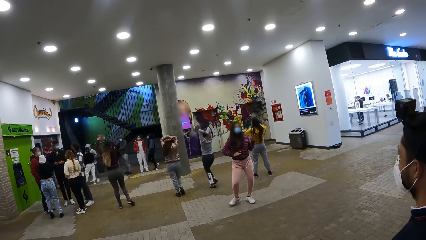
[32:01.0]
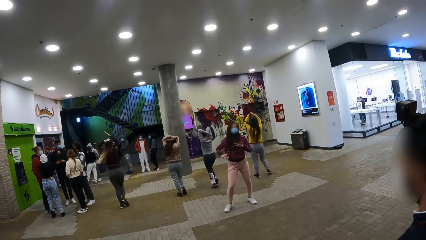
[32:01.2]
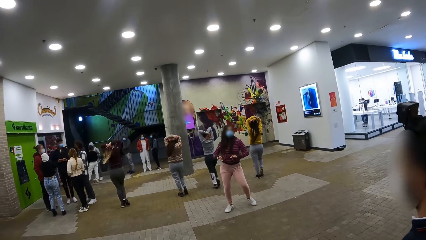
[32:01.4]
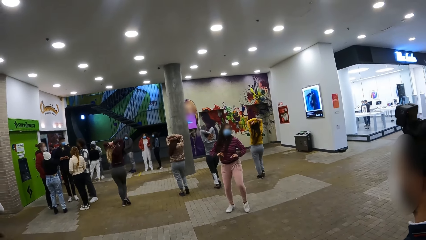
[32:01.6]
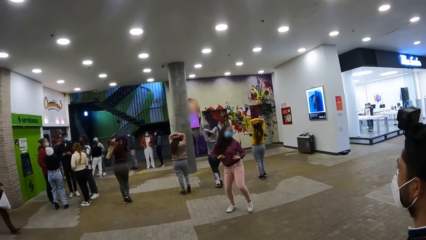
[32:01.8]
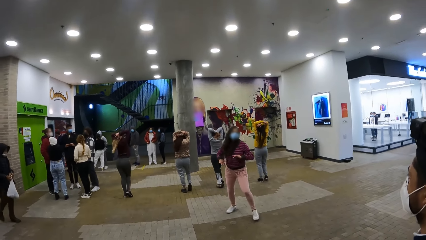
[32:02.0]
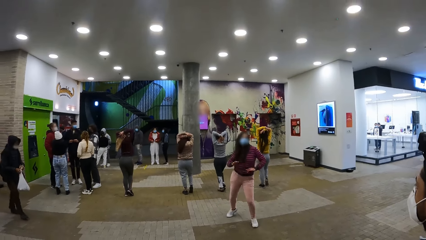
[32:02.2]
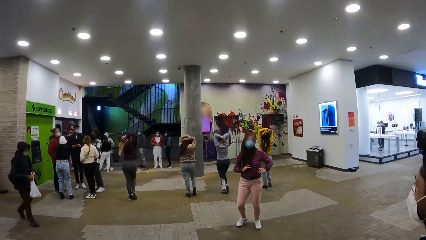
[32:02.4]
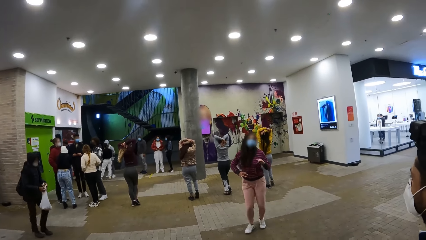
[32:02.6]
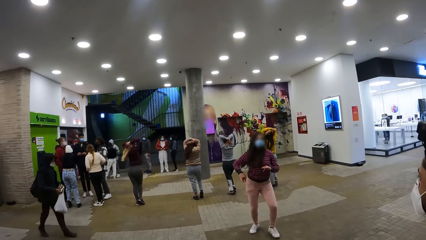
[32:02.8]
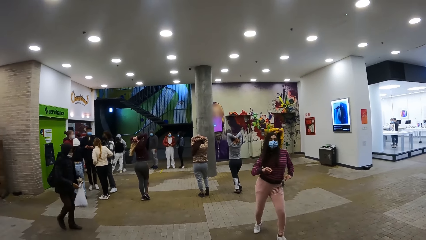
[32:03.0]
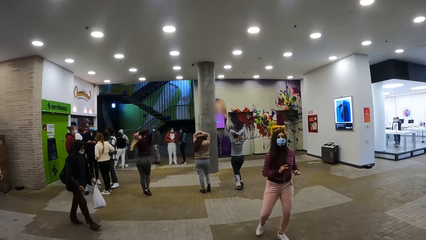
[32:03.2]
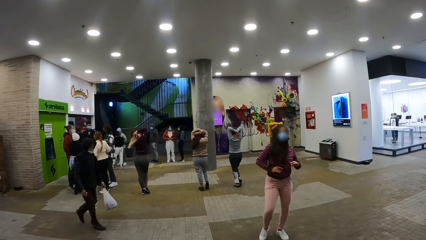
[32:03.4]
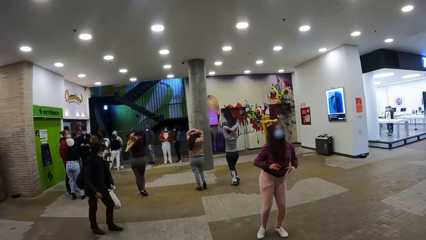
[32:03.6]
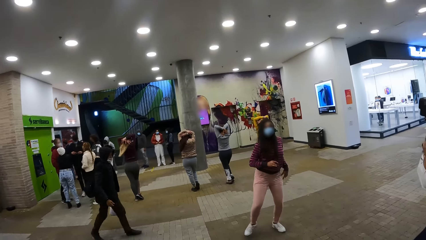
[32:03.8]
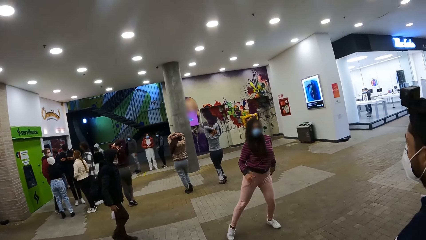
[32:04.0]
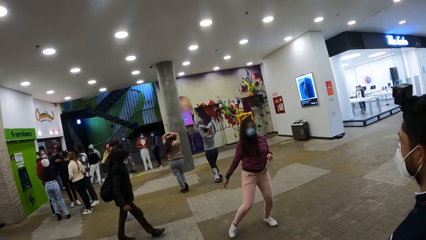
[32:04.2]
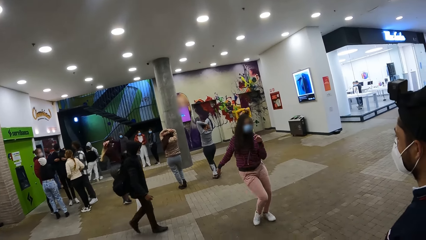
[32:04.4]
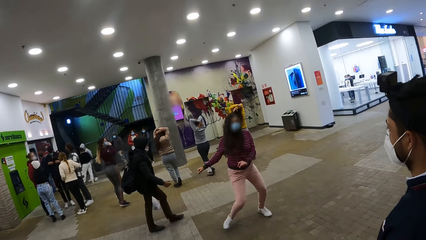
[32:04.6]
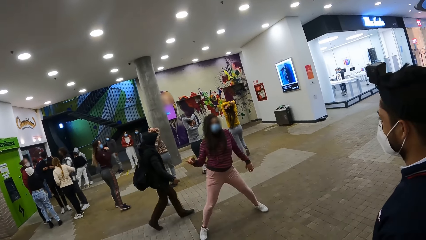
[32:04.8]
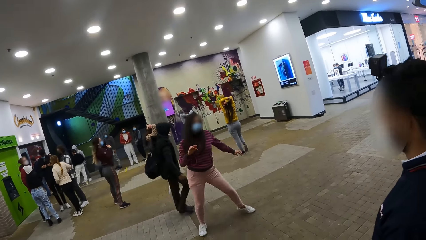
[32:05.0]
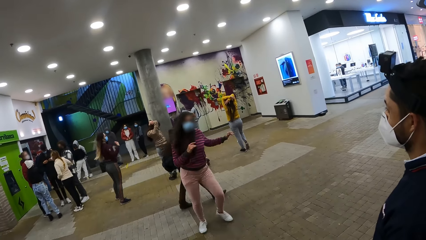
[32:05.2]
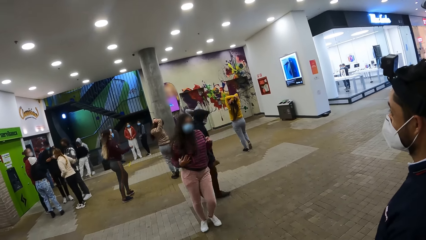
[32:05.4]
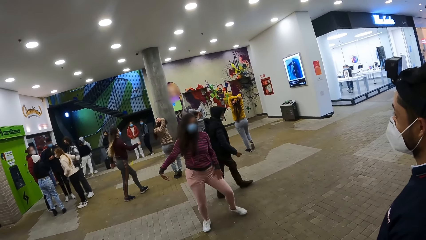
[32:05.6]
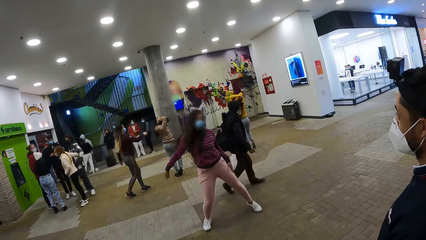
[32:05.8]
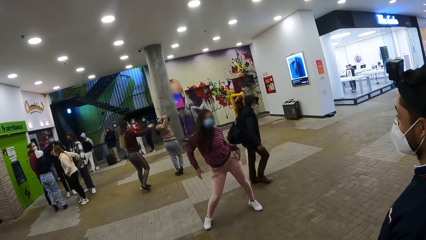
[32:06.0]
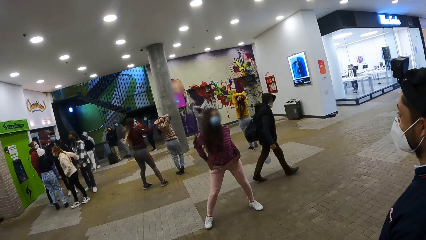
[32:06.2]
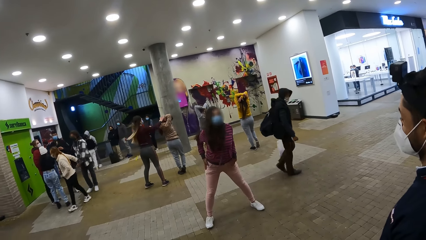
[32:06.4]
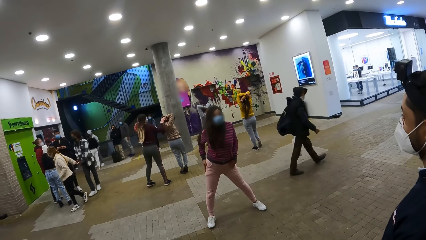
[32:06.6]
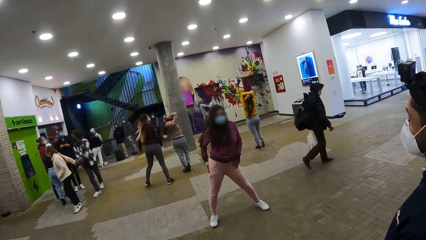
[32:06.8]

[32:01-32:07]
The camera wearer looks around. A person walks on the floor.

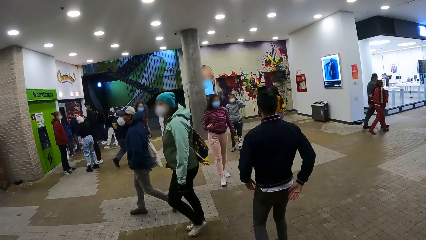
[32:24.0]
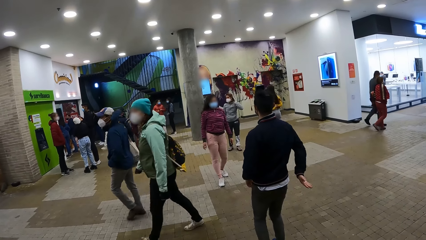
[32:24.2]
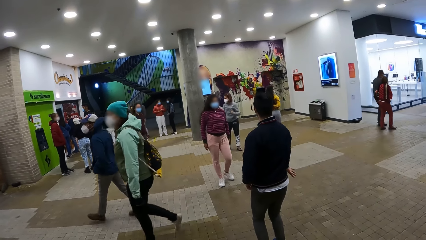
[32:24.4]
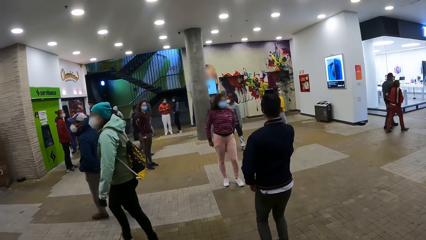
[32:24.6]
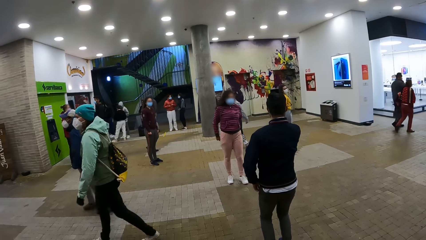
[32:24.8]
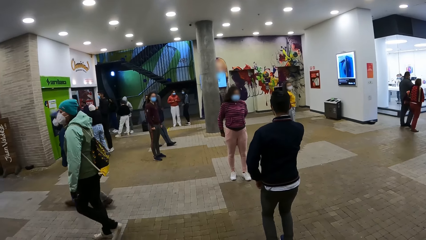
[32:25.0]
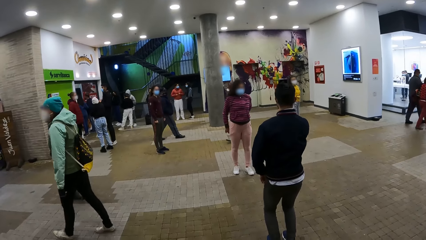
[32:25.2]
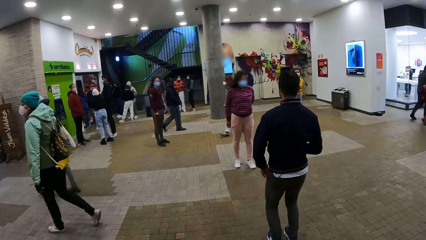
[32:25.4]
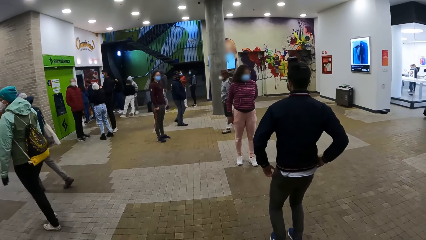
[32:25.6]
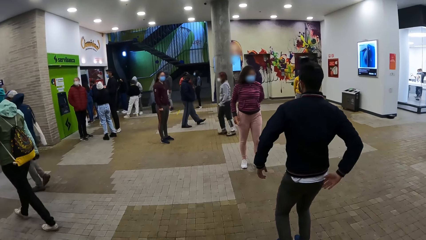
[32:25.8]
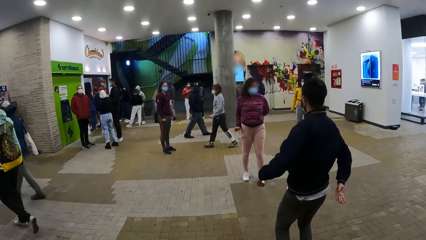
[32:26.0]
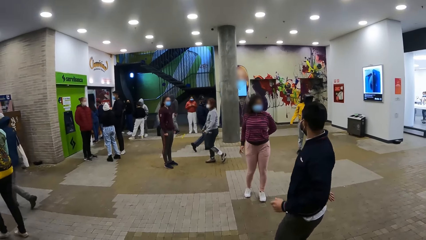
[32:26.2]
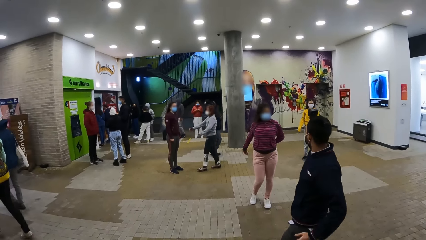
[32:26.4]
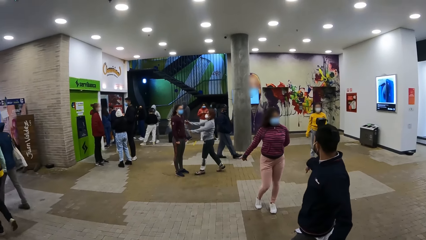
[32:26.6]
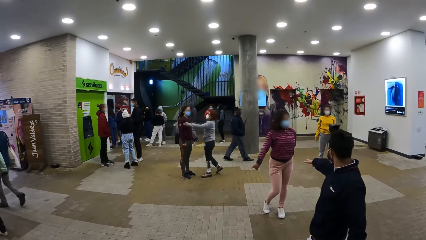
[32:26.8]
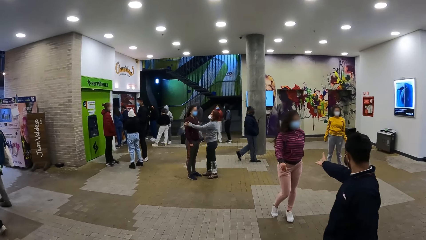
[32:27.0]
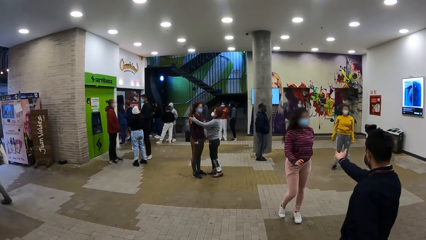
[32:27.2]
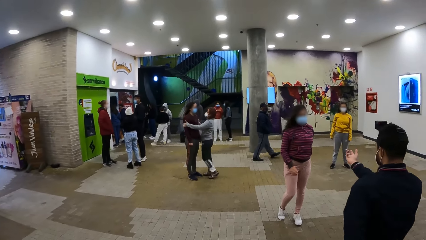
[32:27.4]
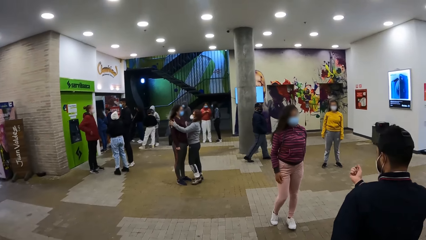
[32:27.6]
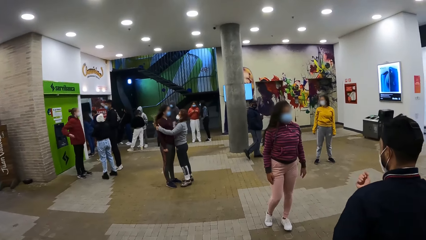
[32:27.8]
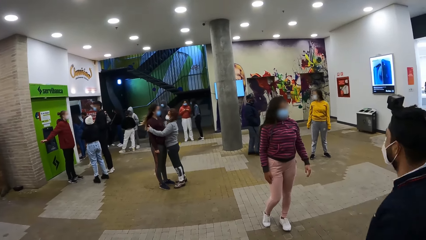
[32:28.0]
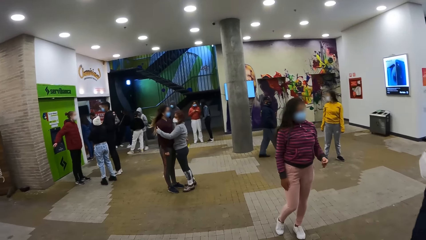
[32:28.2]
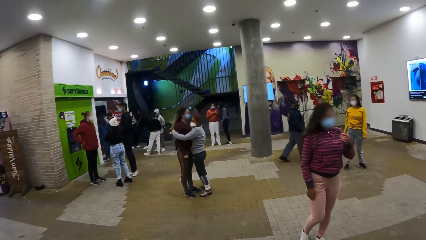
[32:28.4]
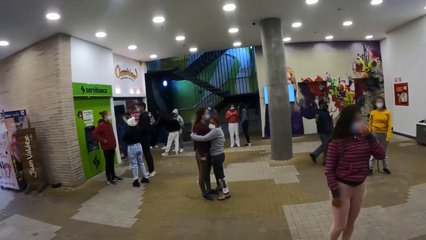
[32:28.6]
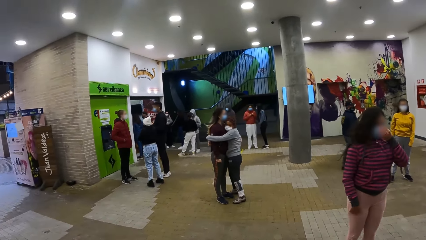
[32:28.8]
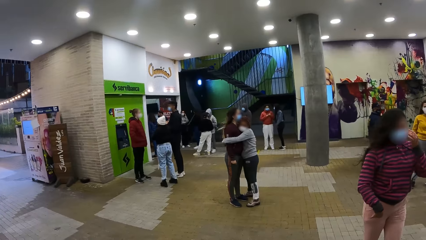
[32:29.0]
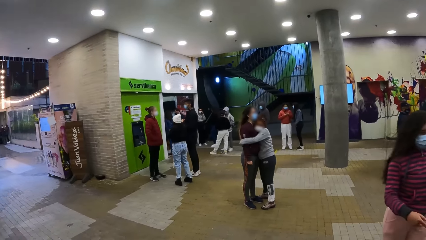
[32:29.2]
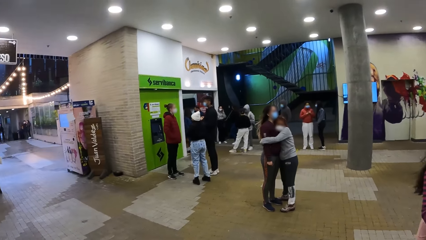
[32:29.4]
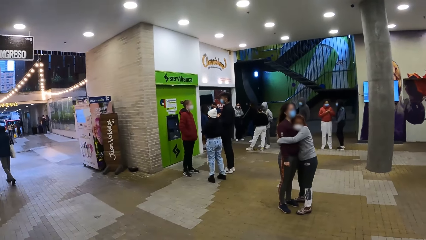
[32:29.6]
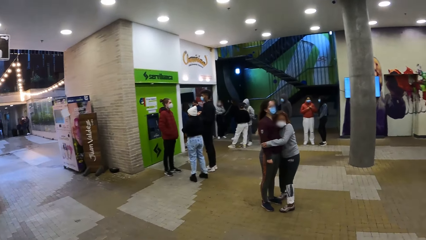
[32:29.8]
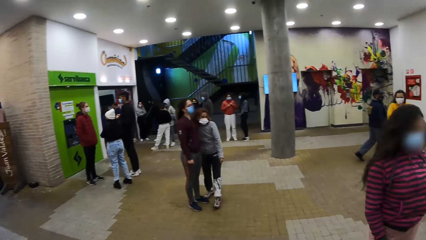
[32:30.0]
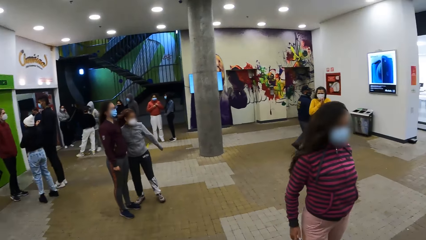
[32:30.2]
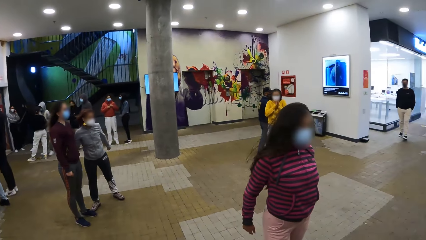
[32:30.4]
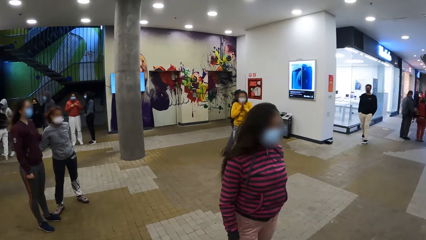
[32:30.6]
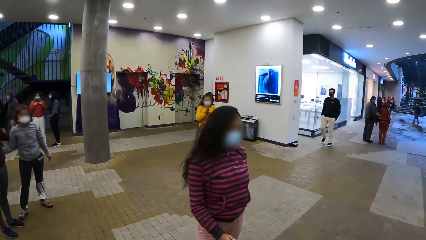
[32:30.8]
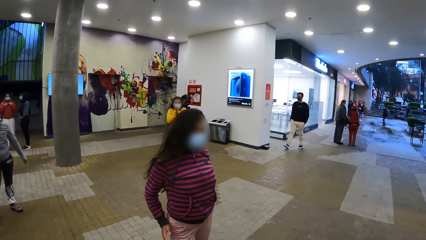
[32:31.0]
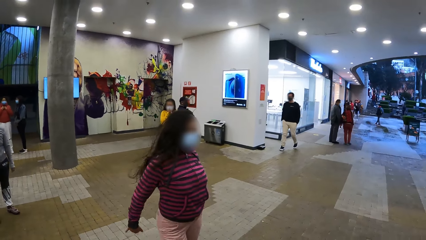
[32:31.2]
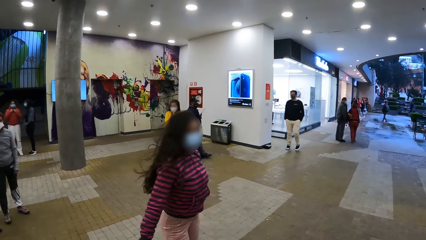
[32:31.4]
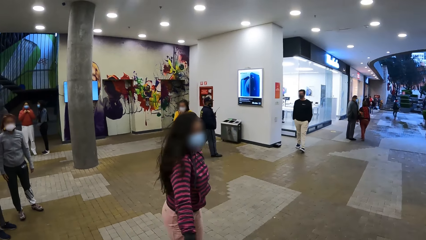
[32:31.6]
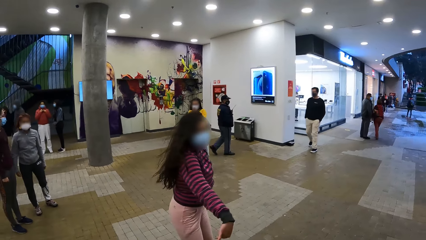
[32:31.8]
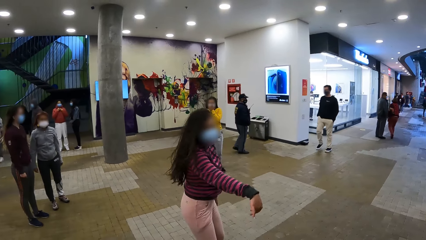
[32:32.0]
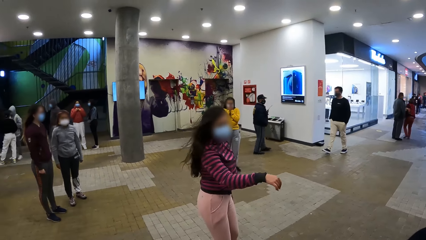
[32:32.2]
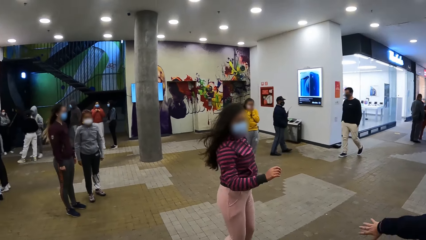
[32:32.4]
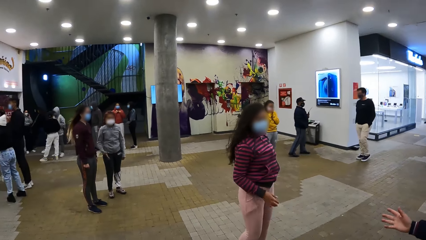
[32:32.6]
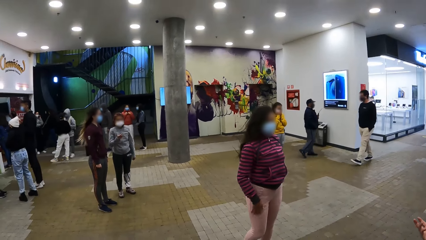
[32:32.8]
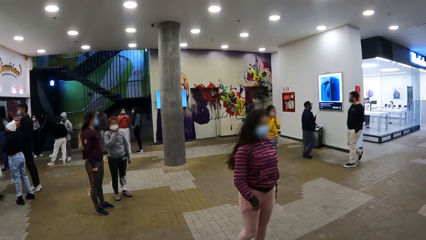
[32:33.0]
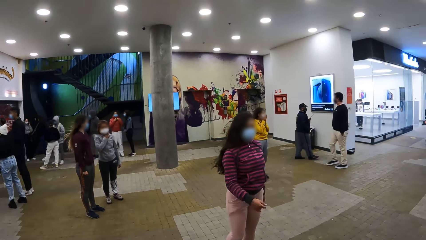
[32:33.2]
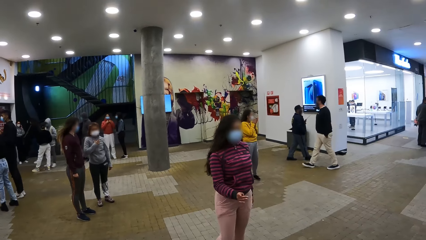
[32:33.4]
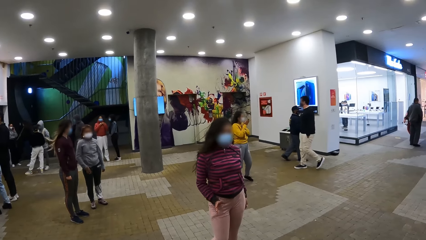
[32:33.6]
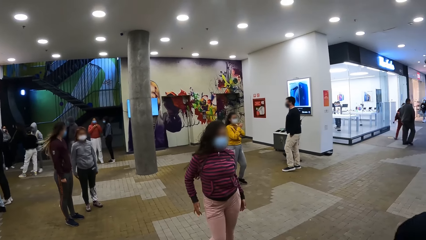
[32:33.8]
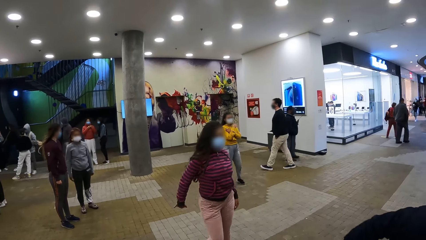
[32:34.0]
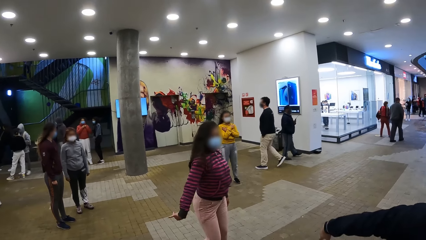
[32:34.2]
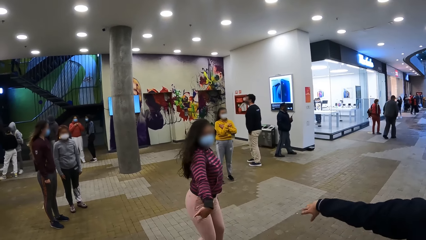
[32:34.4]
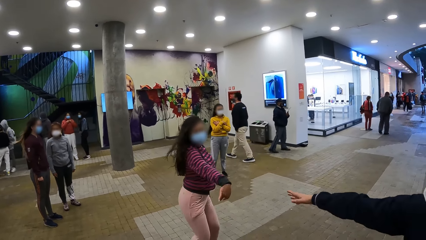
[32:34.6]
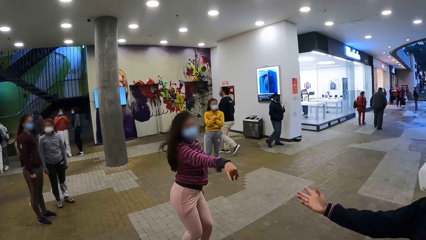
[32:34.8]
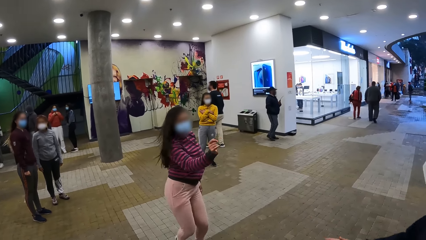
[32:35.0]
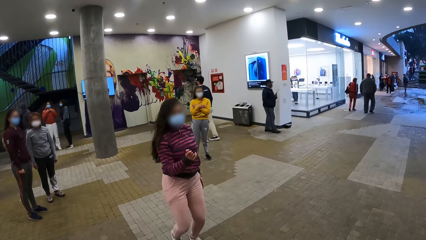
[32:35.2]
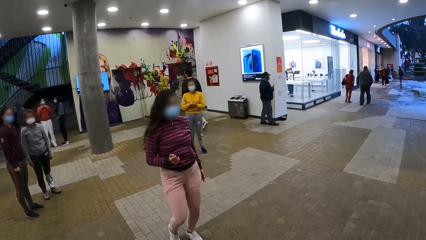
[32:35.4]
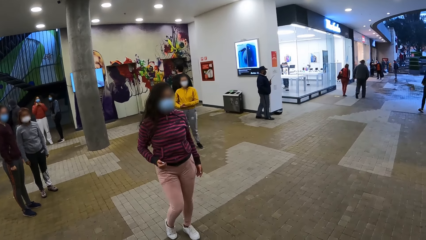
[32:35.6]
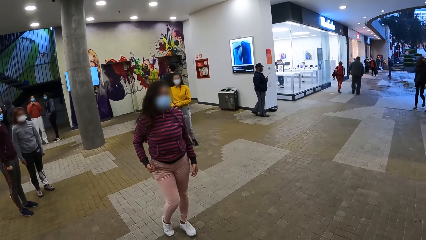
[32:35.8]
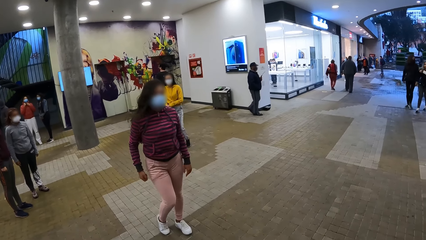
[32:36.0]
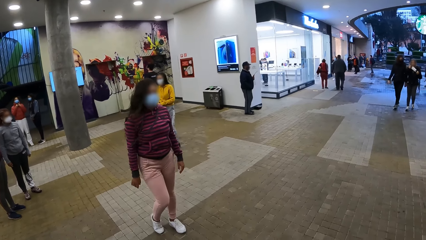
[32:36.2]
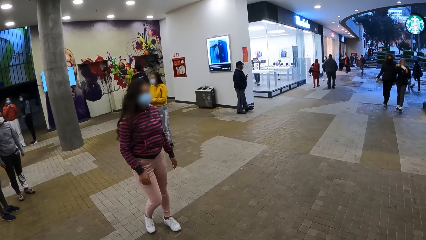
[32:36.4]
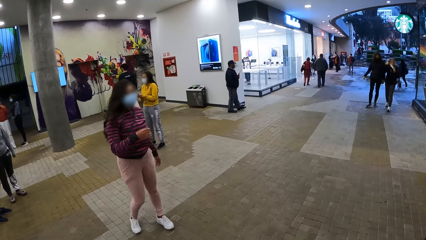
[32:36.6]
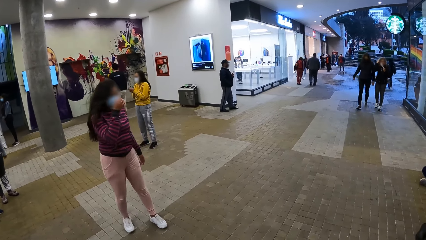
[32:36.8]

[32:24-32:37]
A person walks on the floor. The person interacts with another person. The camera wearer walks on the floor. A third person dances on the floor.
